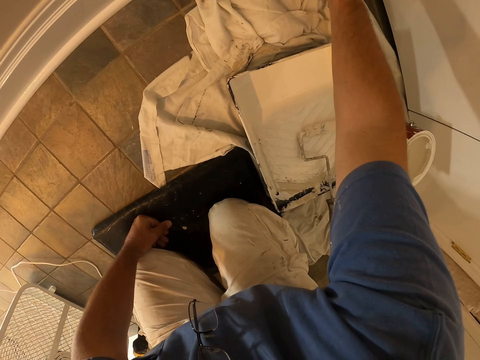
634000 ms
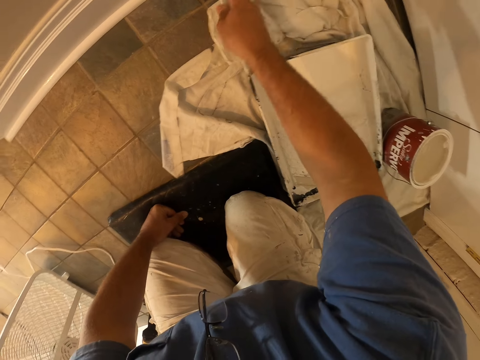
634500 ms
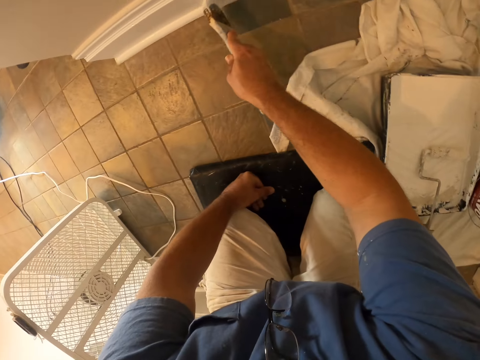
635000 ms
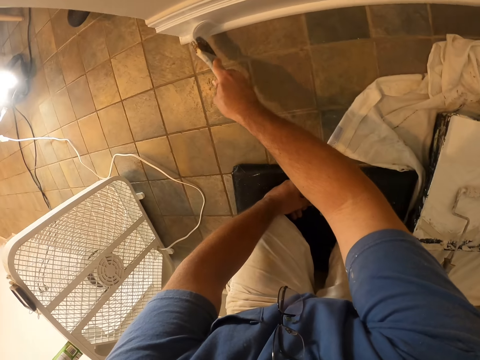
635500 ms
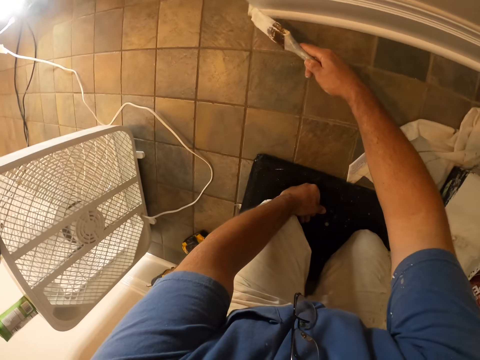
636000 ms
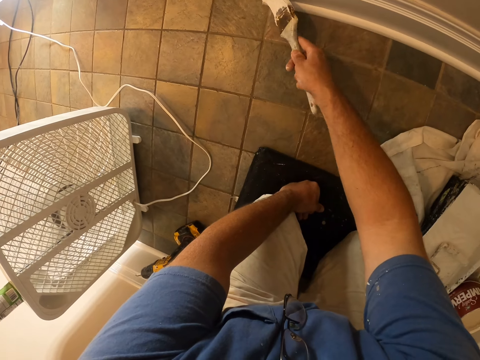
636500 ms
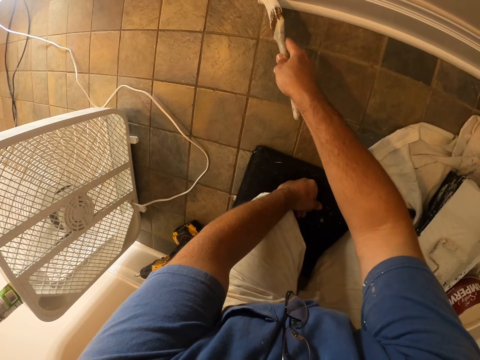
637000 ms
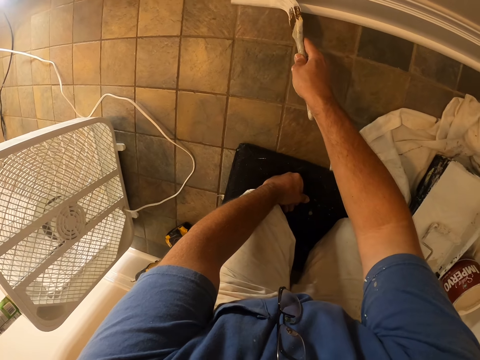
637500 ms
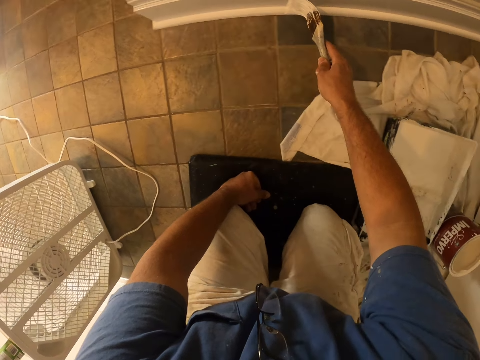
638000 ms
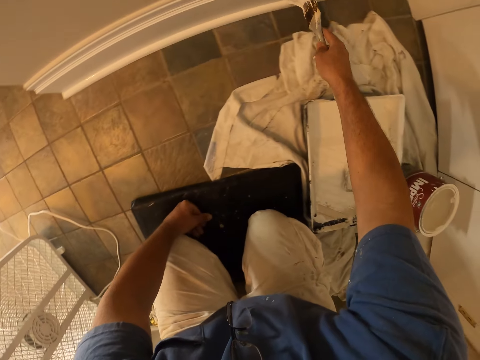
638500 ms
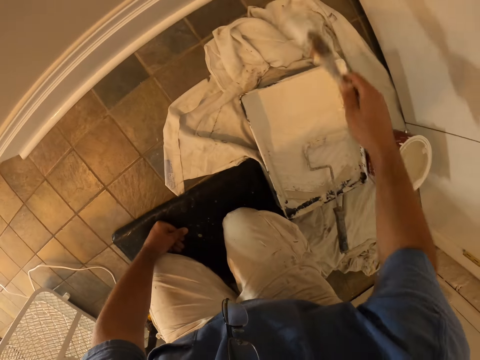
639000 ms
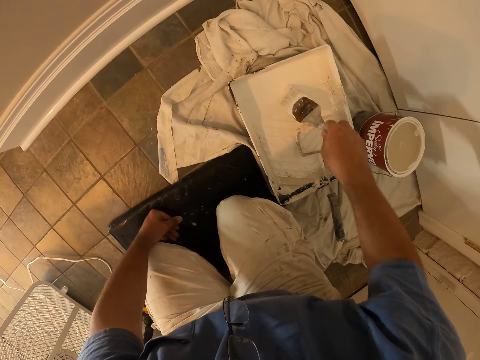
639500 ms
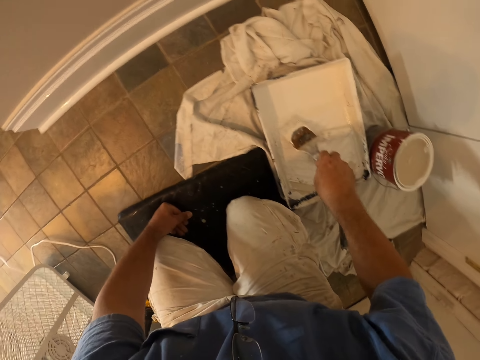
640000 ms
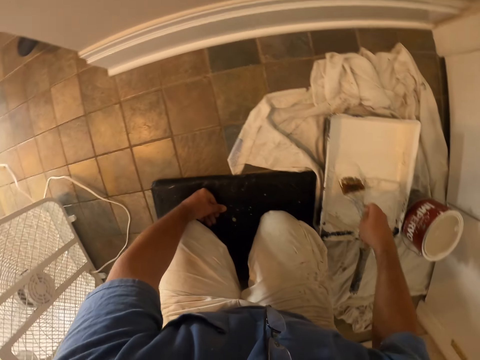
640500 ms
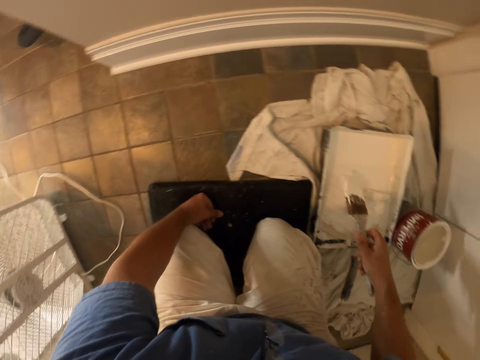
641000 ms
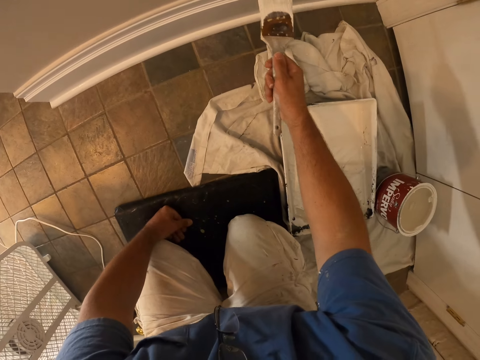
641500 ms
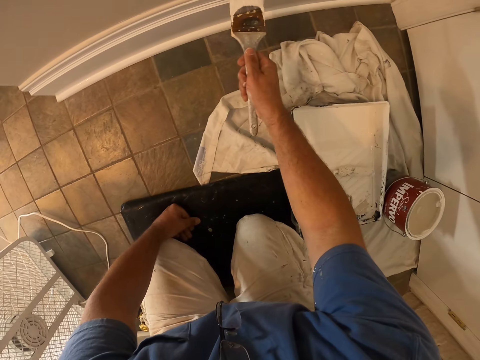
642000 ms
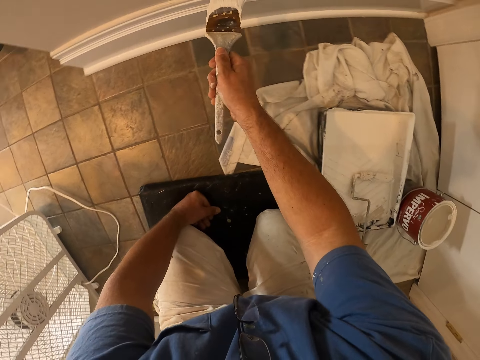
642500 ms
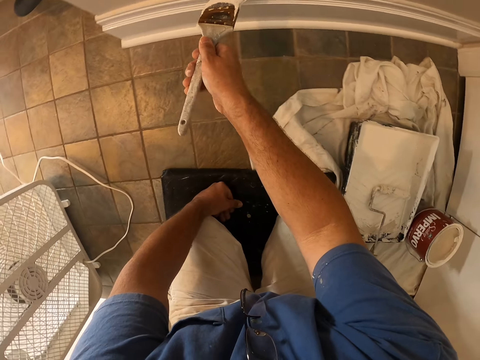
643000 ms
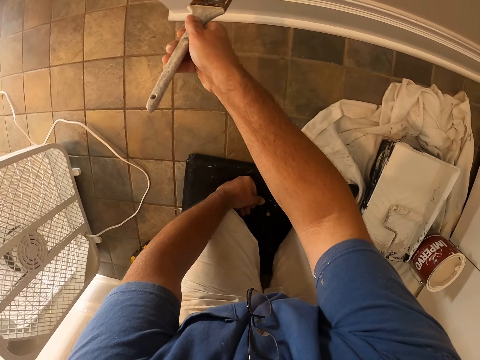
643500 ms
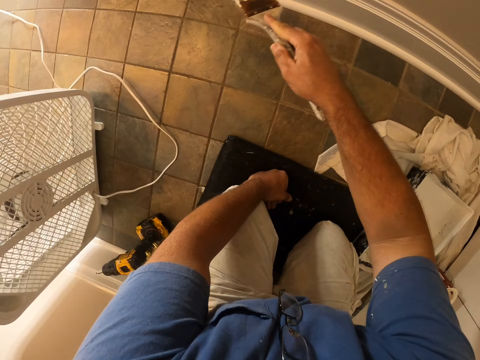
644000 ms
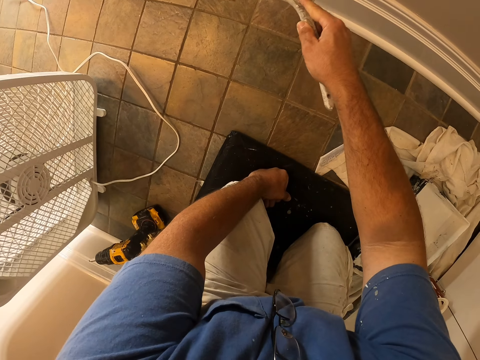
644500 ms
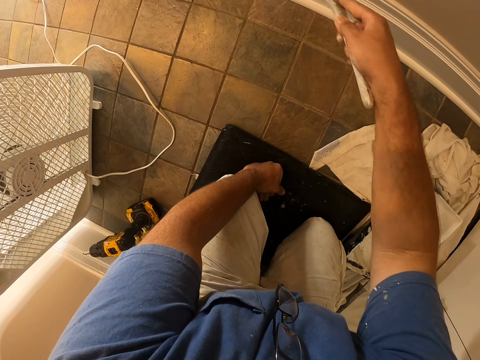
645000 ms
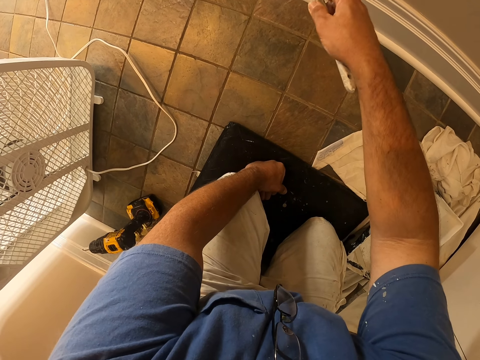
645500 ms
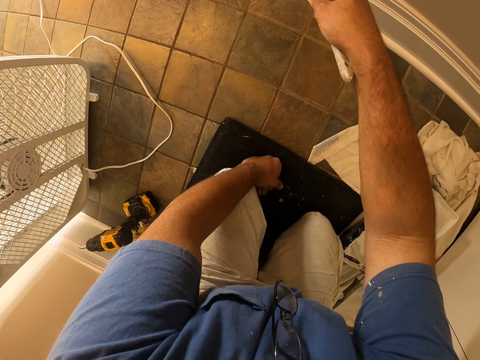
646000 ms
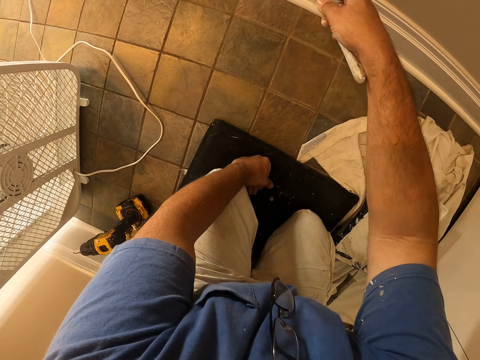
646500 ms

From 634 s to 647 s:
The camera wearer dips the paint brush into the paint can or paint tray on the floor. They remove the paint brush. They paint the room with the paint brush.

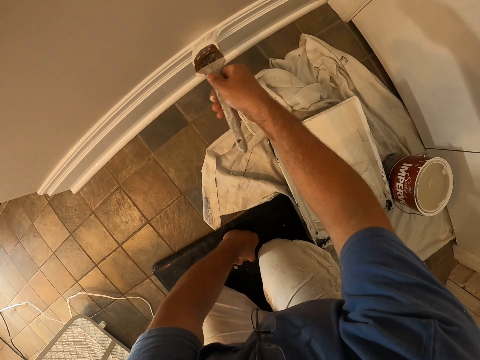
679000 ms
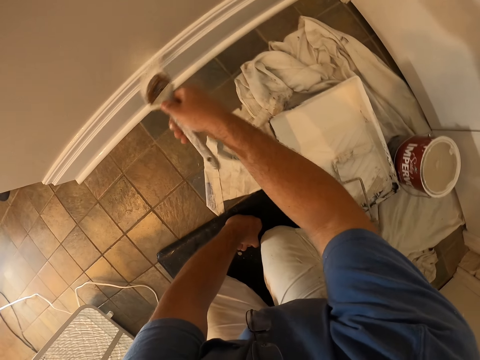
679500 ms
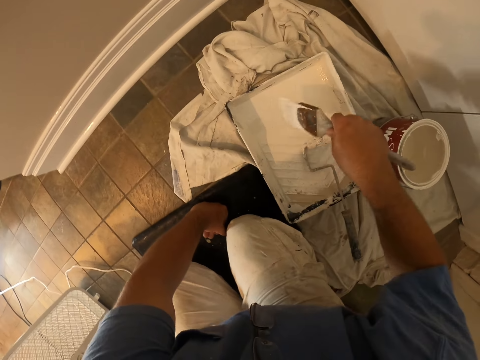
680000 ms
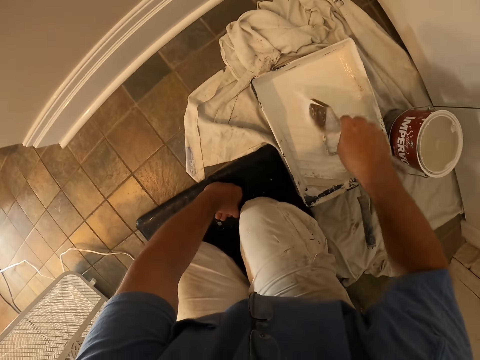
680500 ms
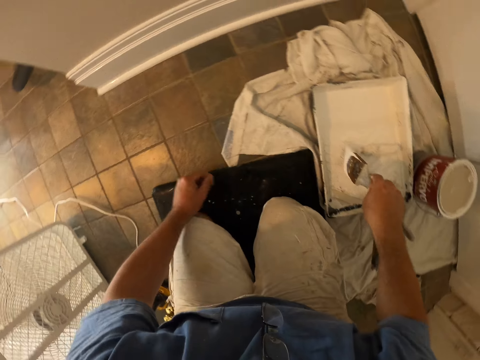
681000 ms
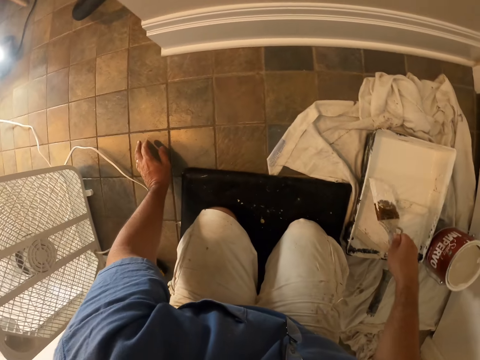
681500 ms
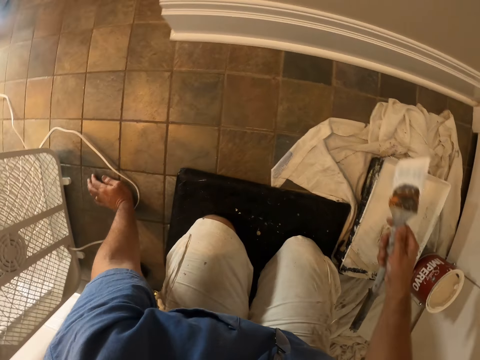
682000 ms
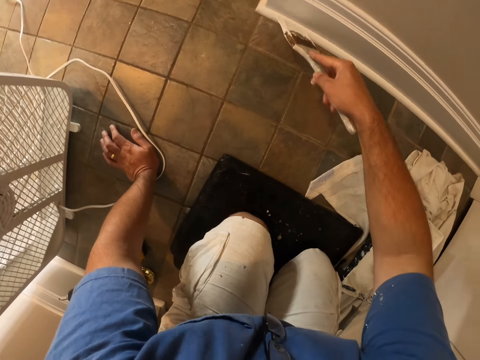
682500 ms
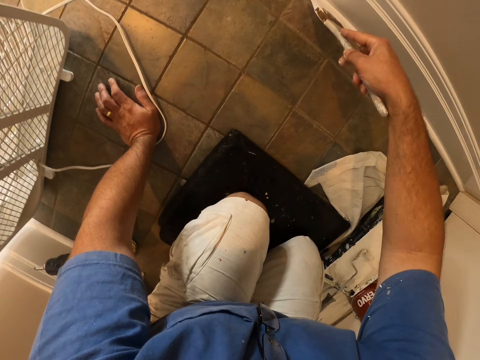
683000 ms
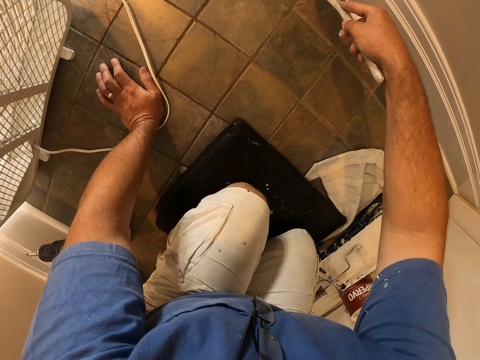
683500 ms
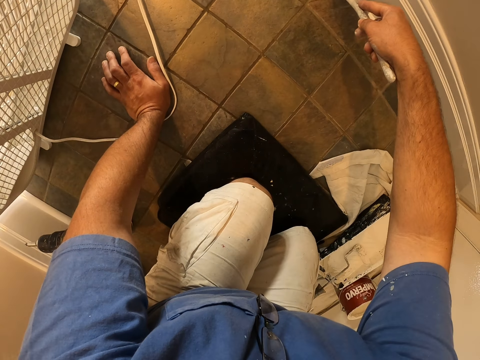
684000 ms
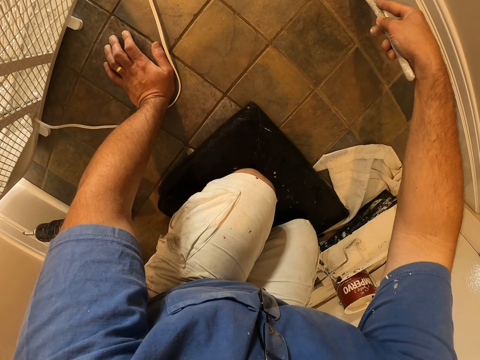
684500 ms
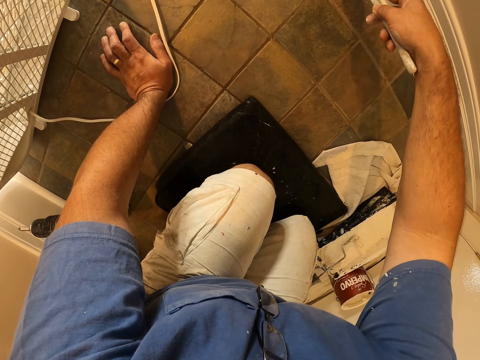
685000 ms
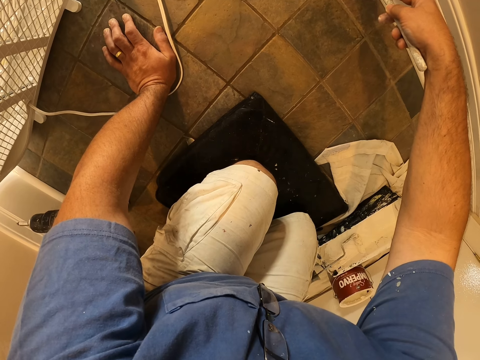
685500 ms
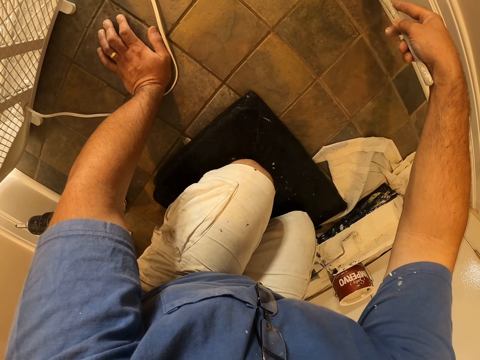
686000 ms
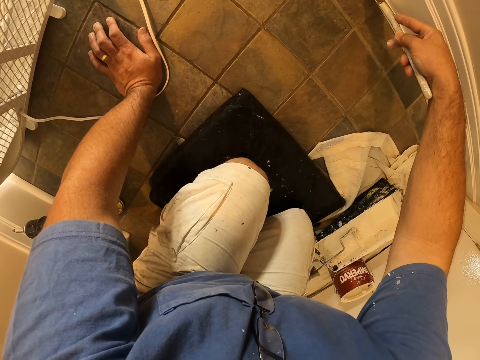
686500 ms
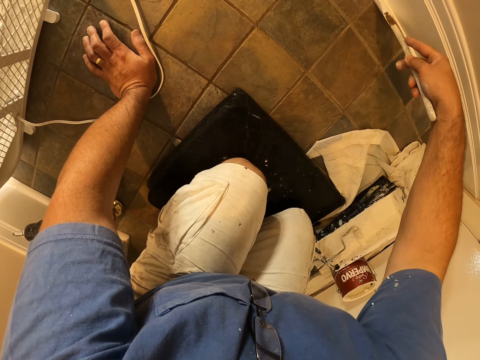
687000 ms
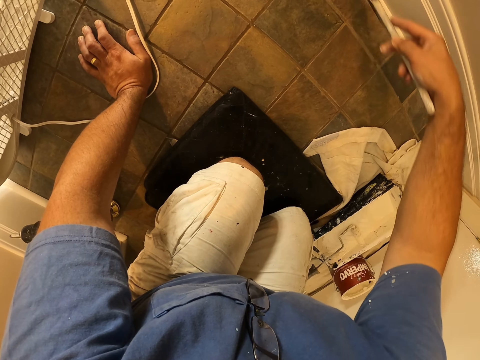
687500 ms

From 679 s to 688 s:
The camera wearer dips the brush in the paint tray. He moves his left hand. He dips the paint brush into the paint can on the floor. He removes the paint brush. He paints the room wall with the paint brush.

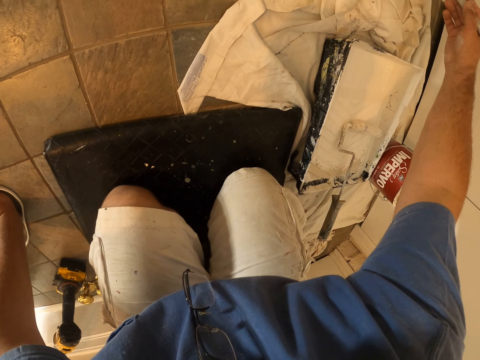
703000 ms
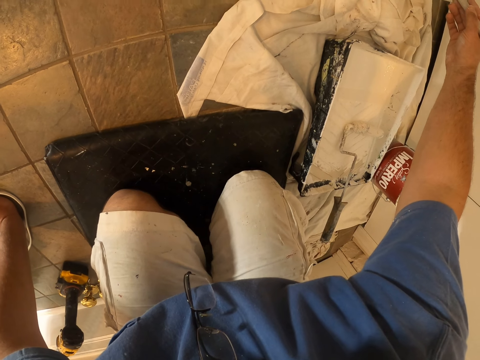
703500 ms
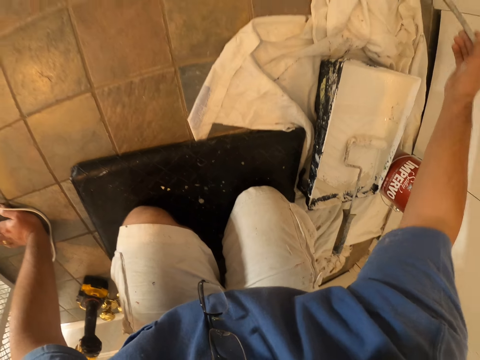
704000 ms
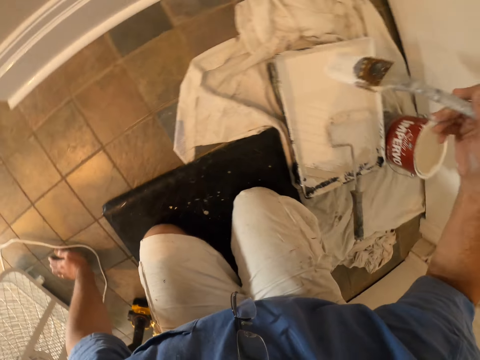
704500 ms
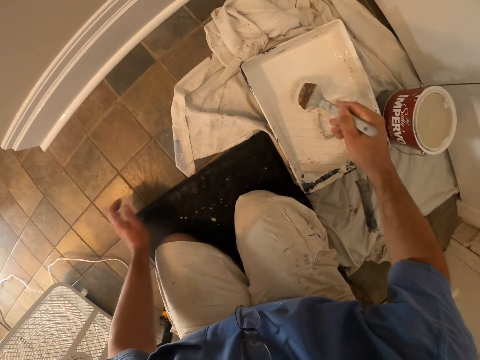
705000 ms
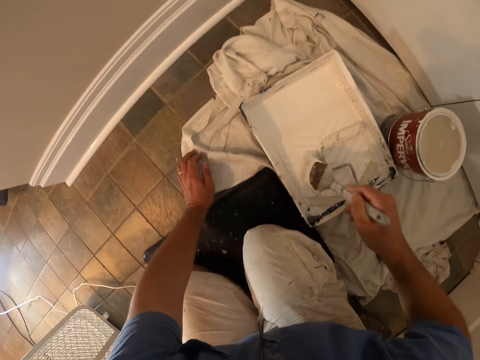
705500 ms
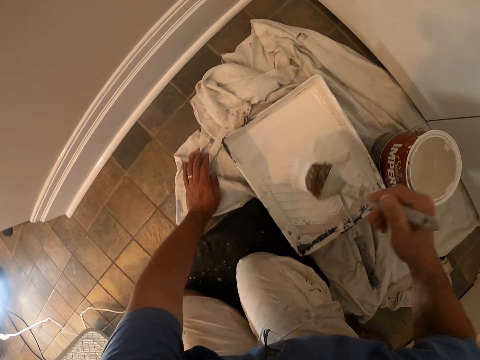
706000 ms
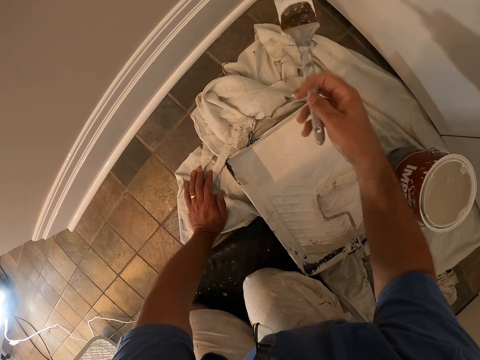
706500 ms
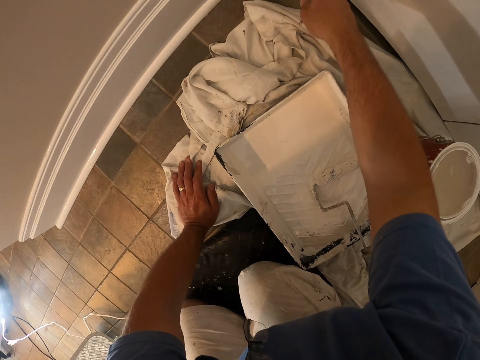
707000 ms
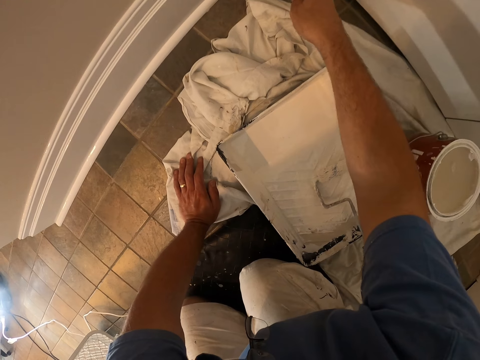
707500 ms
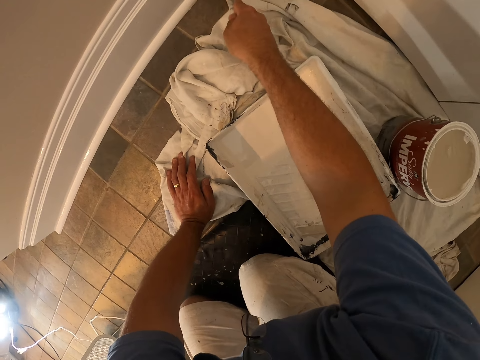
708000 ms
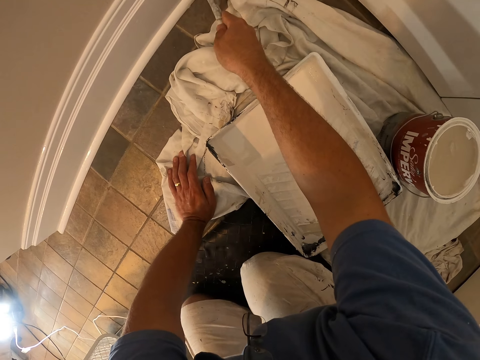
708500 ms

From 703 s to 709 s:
The camera wearer dips the paint brush into the paint can on the floor. They remove the paint brush. They paint the wall.
